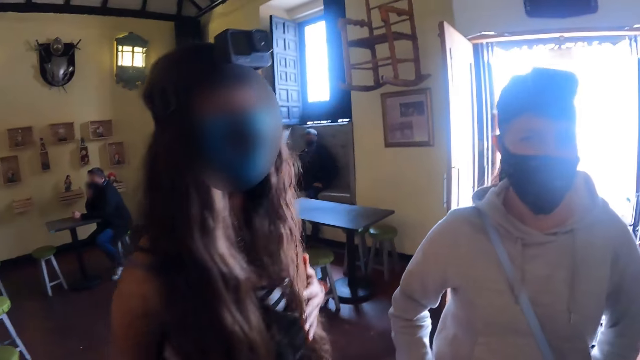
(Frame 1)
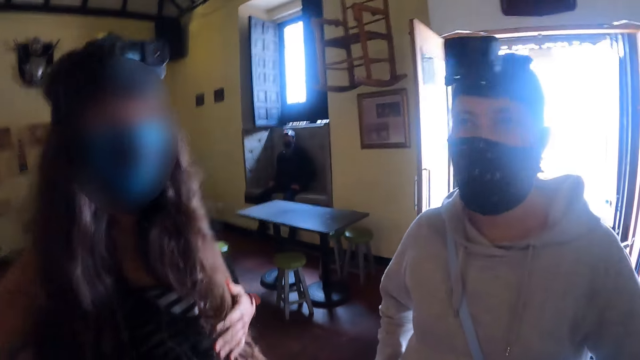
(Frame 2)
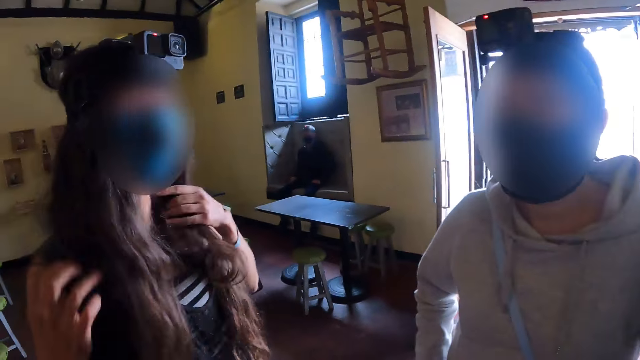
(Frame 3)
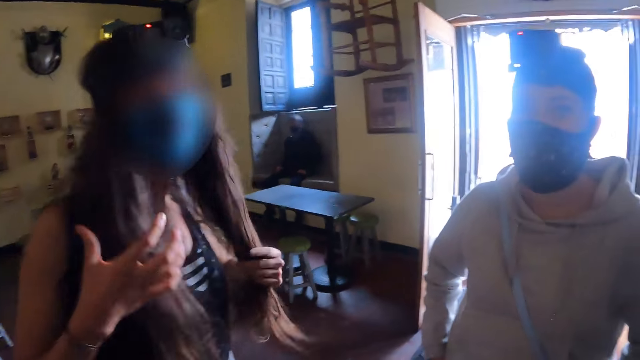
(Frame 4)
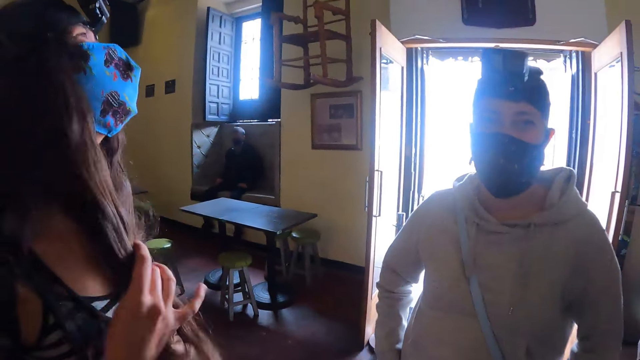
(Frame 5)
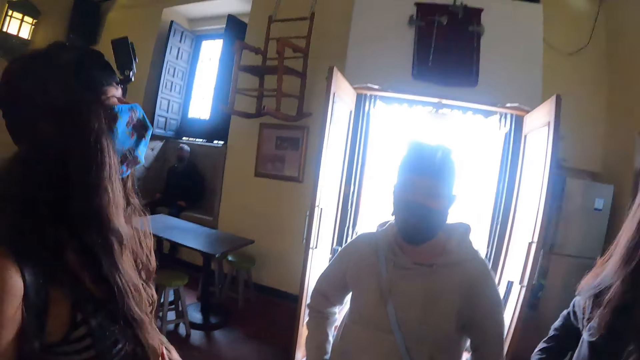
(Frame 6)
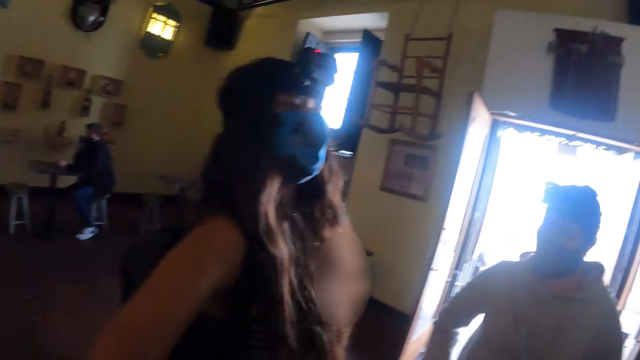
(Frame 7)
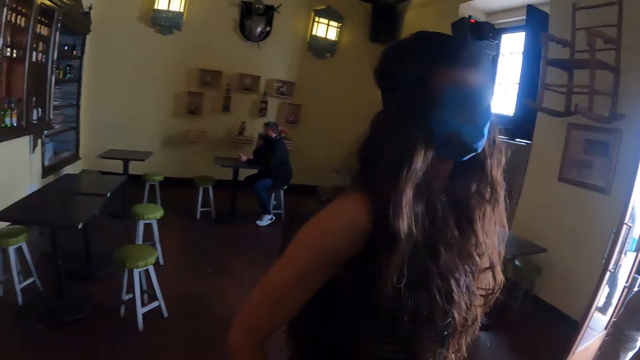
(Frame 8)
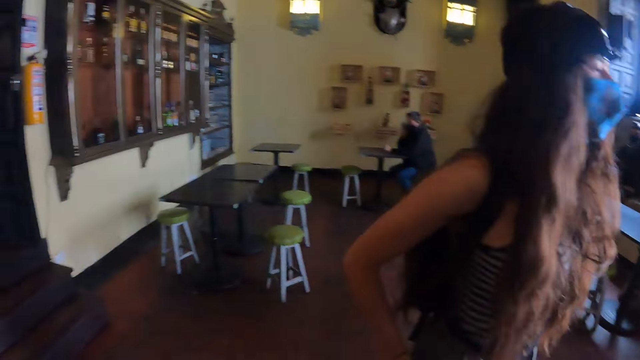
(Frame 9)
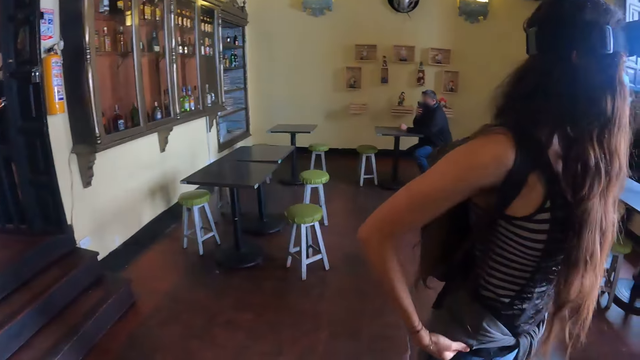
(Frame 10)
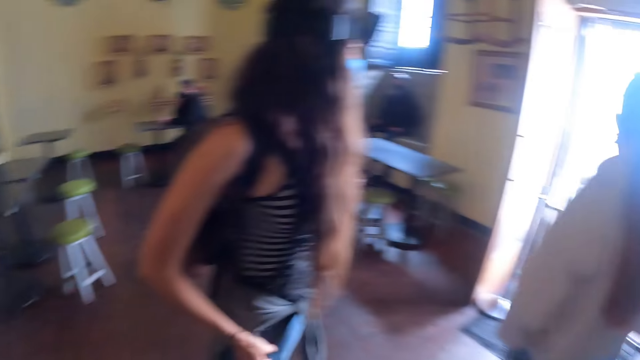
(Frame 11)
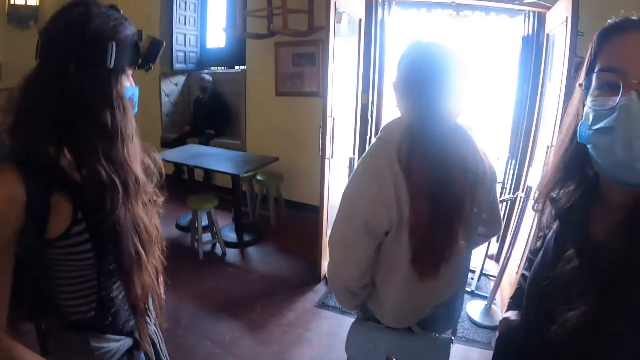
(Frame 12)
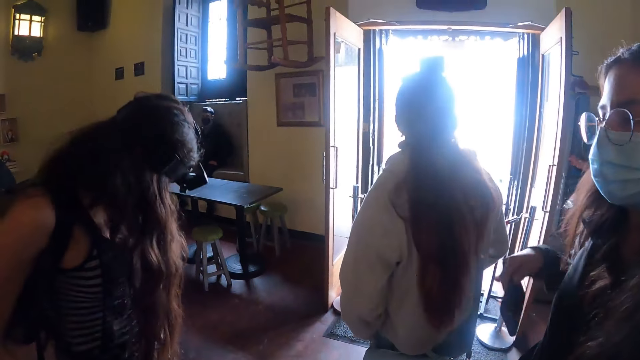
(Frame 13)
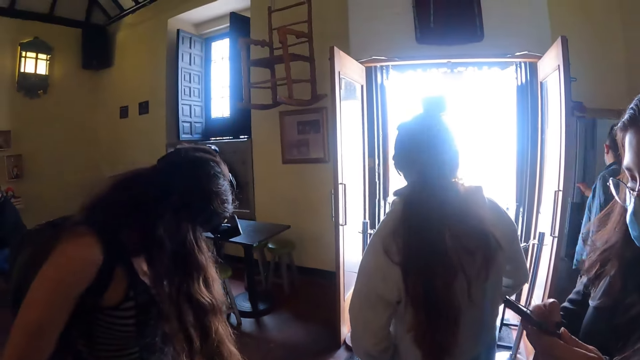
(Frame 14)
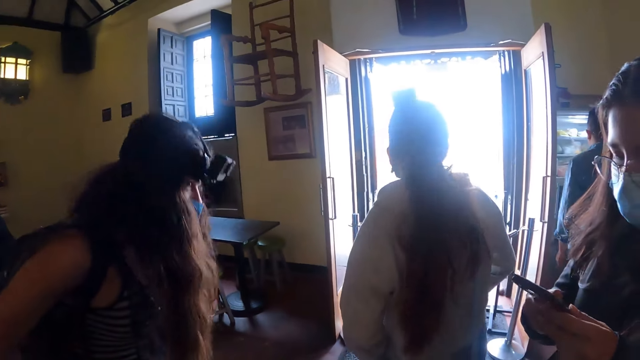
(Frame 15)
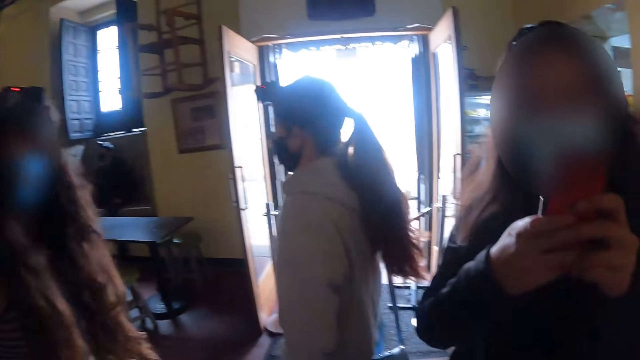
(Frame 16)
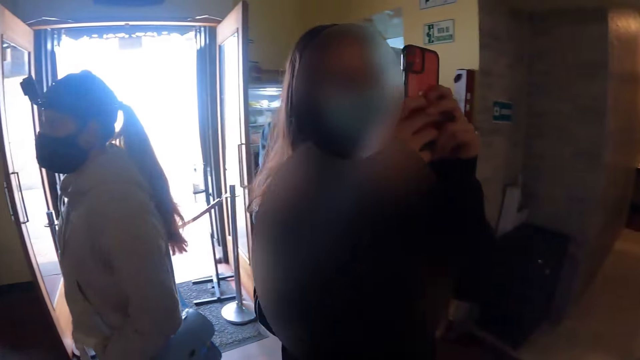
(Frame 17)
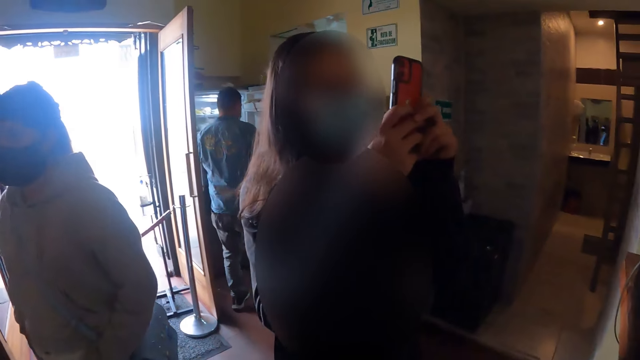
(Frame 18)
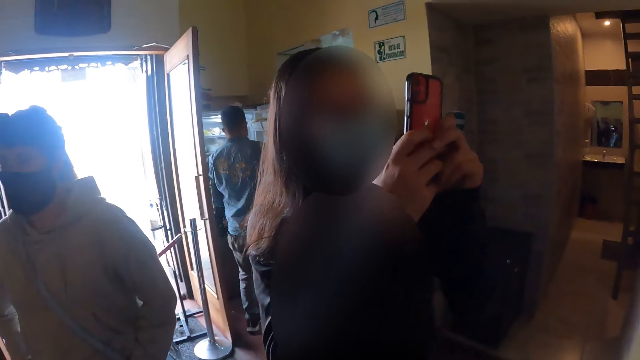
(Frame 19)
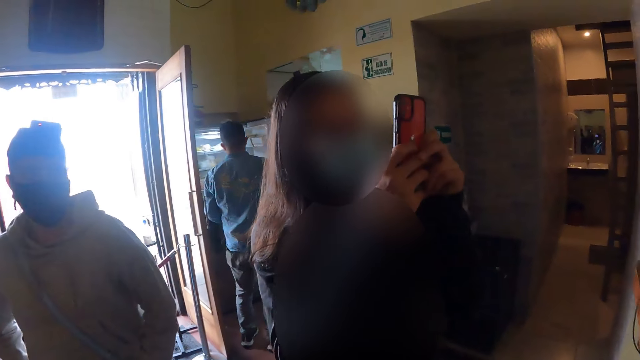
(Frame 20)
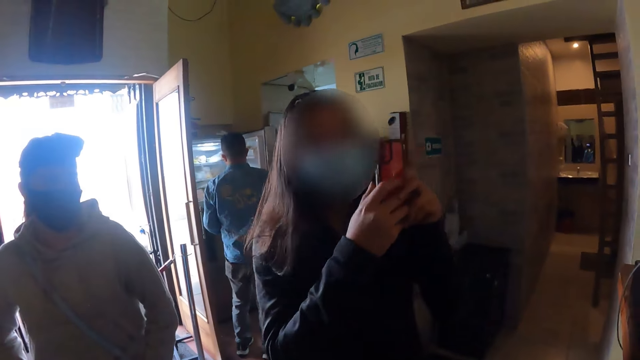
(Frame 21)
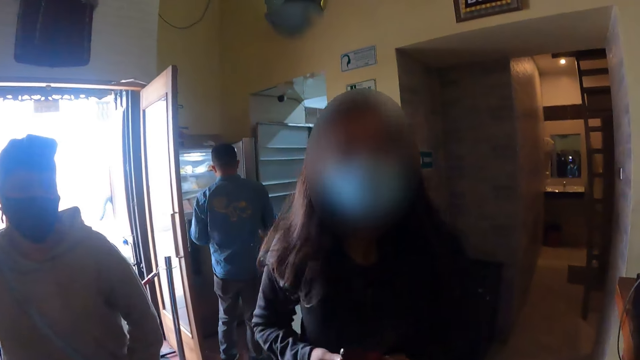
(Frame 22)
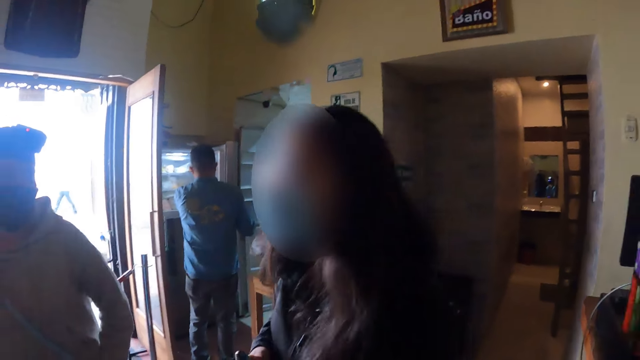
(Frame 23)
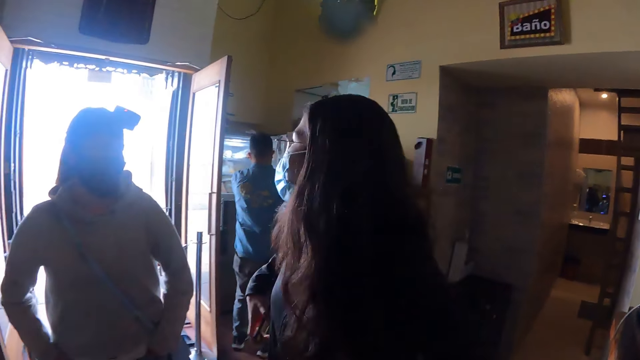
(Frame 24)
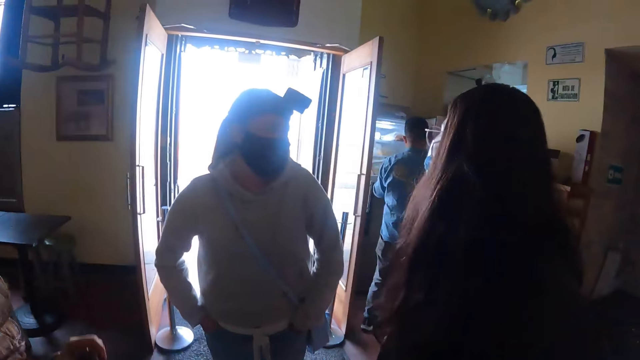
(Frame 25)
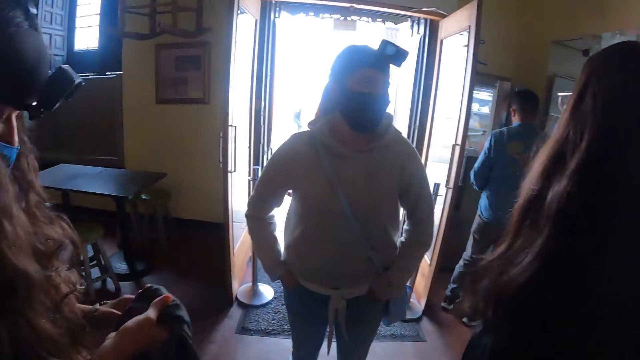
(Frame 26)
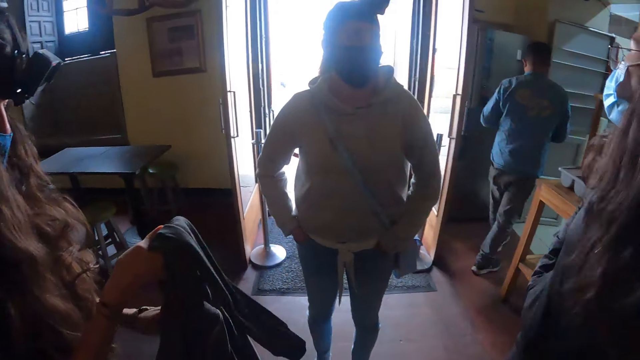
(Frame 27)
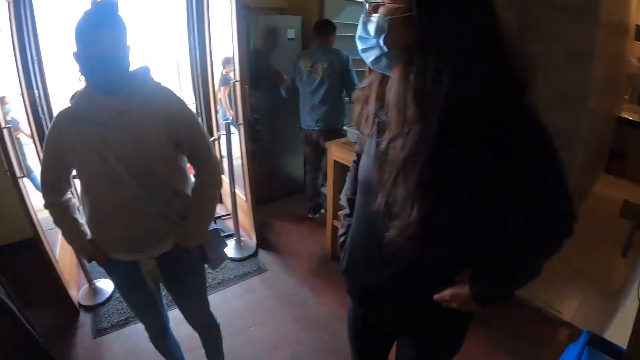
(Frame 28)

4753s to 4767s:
A woman pulls her phone. The woman takes a photo. The woman turns around.

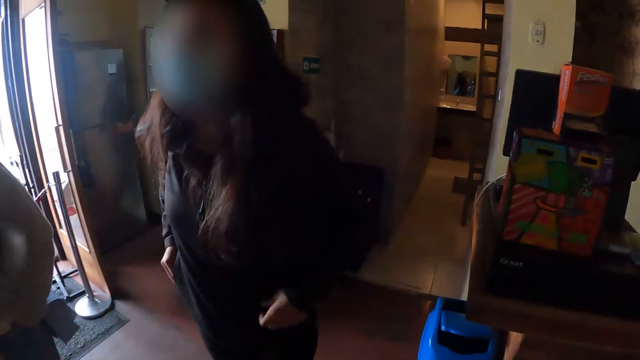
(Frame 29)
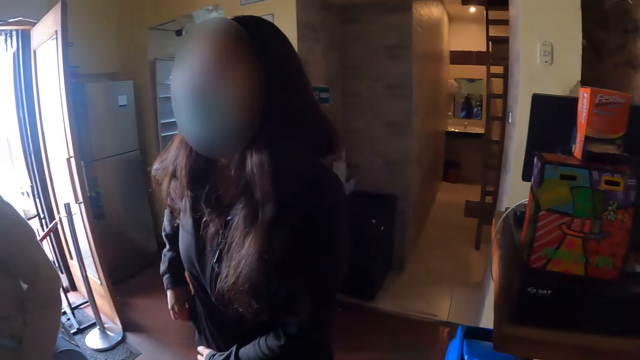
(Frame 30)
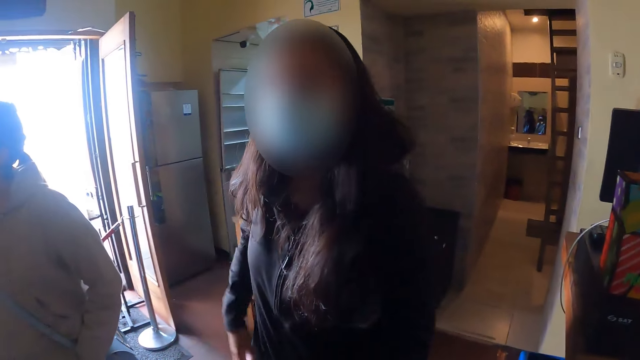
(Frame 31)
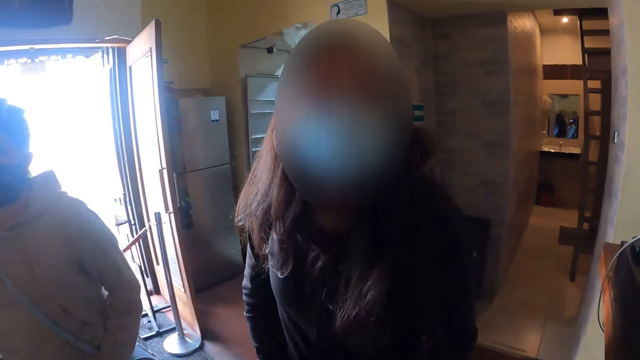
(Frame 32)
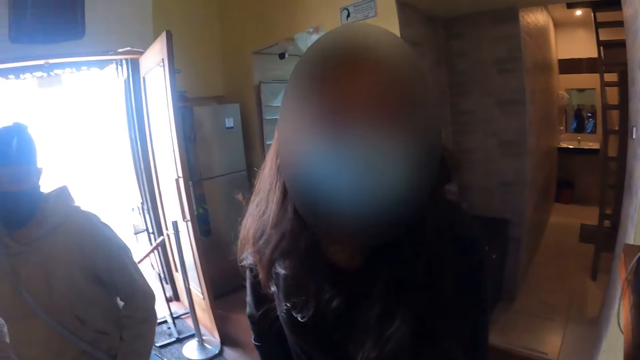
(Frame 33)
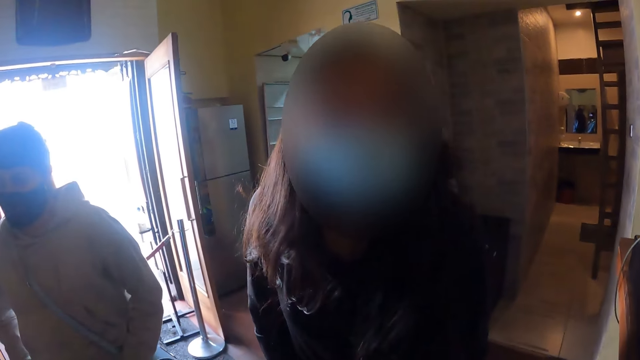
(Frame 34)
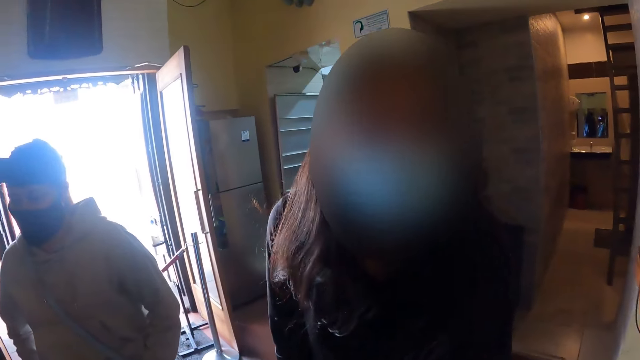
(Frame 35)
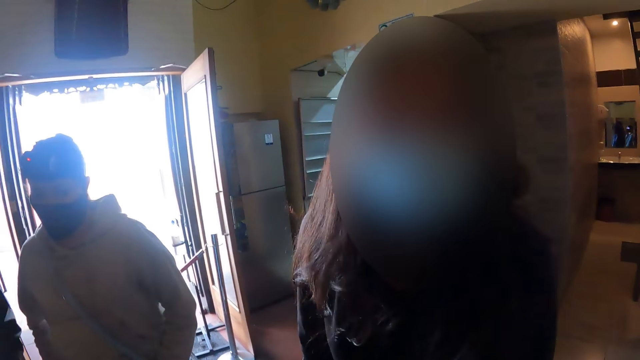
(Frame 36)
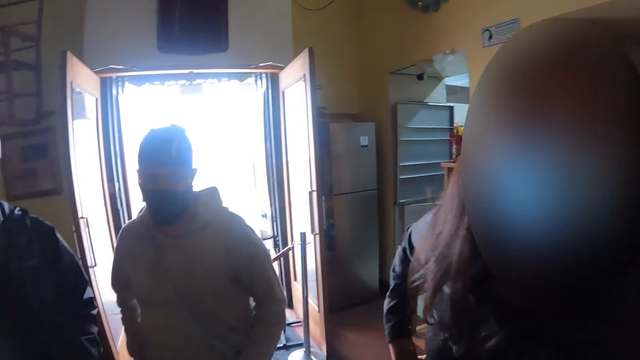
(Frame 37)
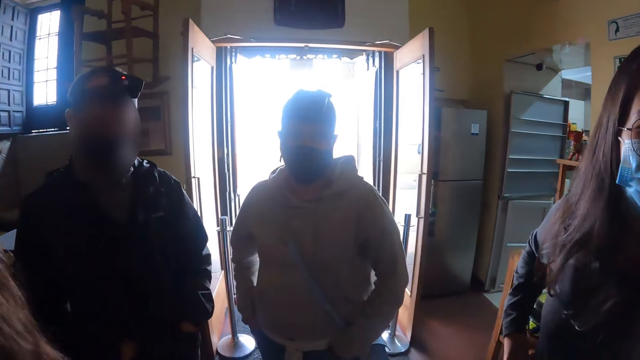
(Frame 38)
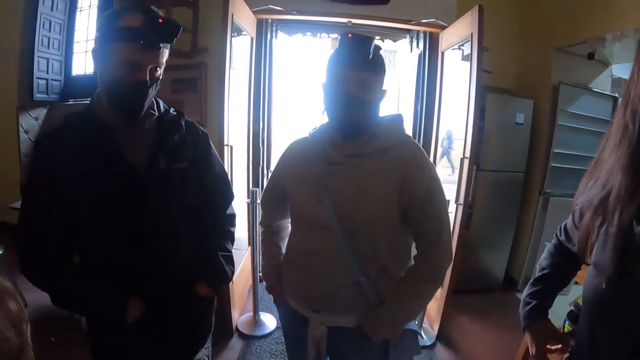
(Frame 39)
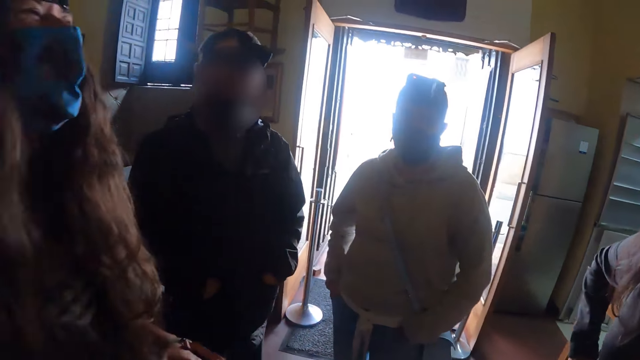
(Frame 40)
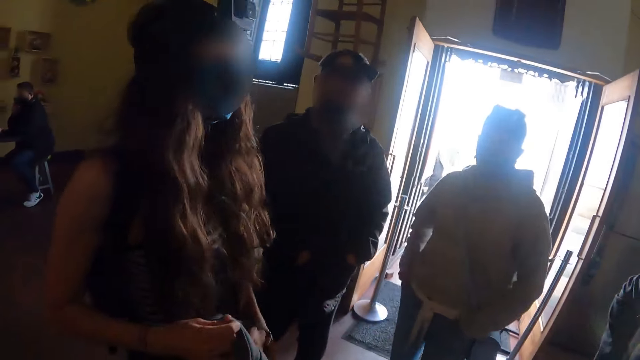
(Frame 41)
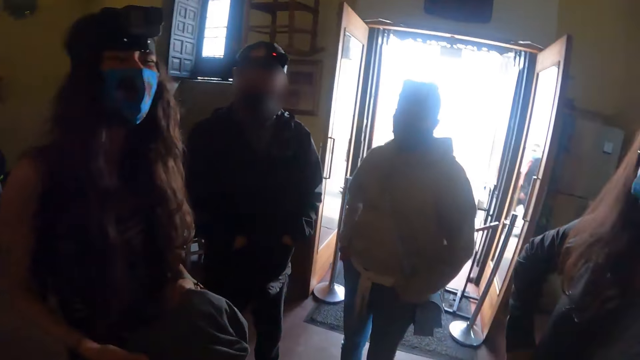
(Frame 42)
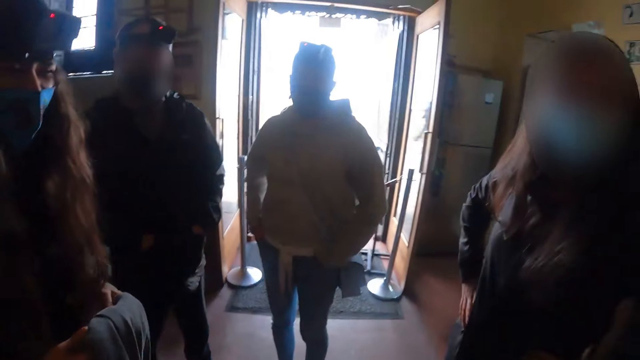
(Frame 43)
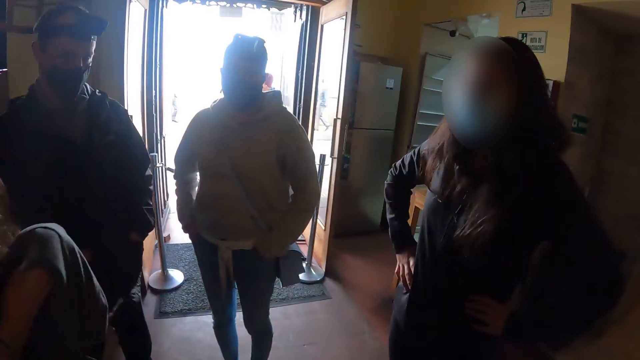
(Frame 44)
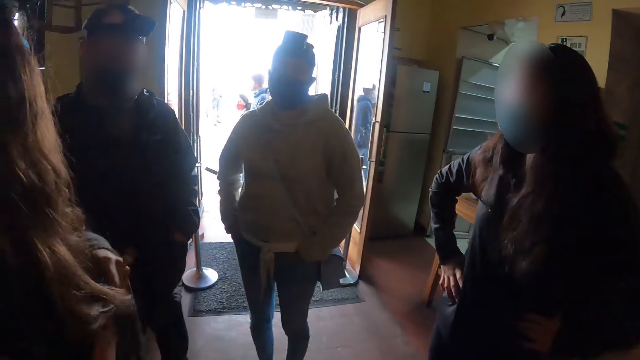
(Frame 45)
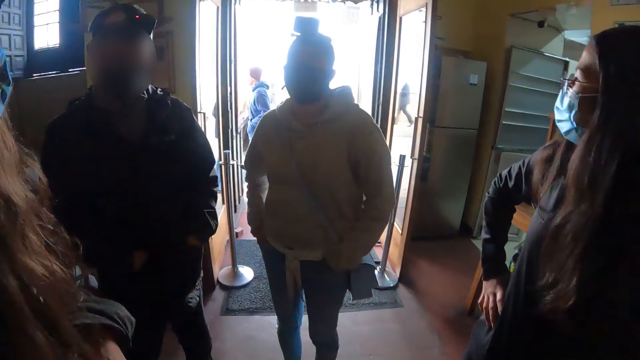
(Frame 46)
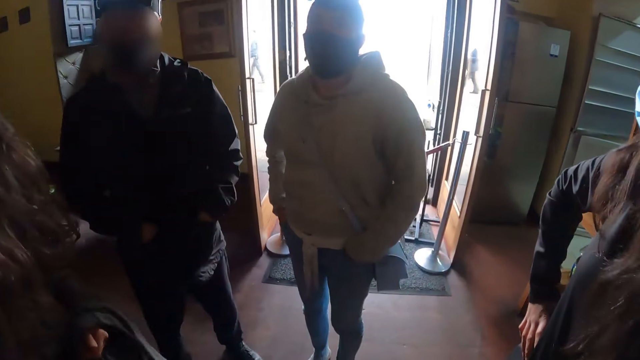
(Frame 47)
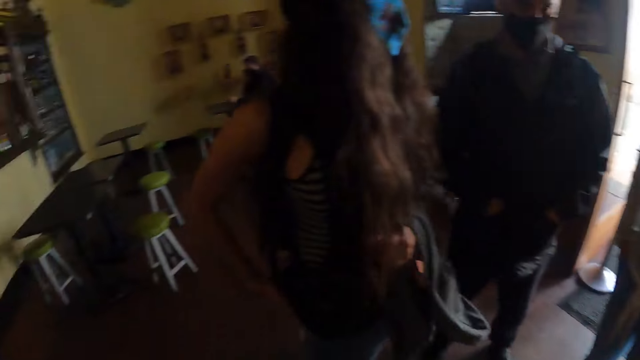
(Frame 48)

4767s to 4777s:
A woman pulls a zip. The woman looks at the camera wearer. The woman interacts with the camera wearer. The camera wearer looks at the others. Another woman folds a jacket. The camera wearer converses with a person. They look around.
